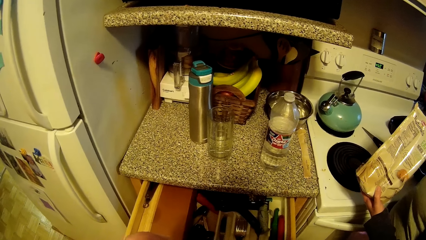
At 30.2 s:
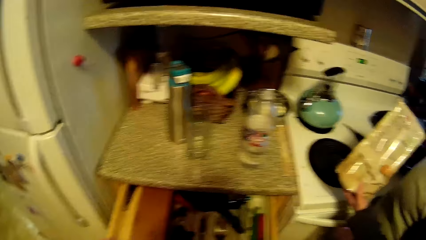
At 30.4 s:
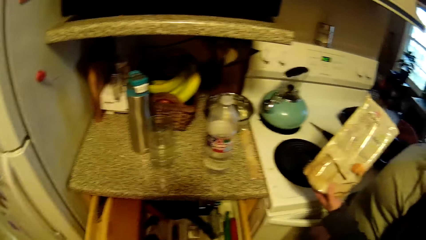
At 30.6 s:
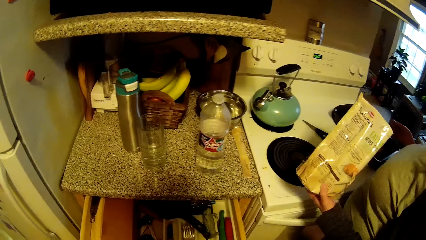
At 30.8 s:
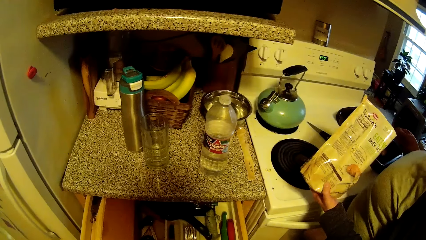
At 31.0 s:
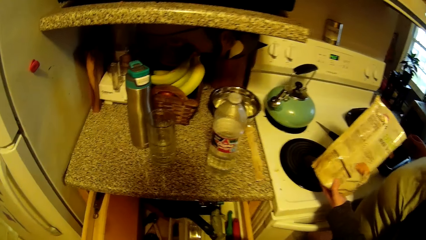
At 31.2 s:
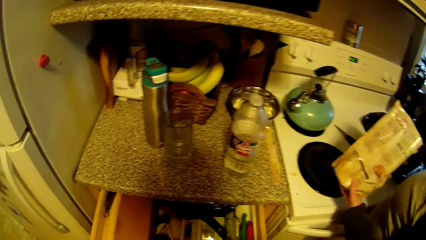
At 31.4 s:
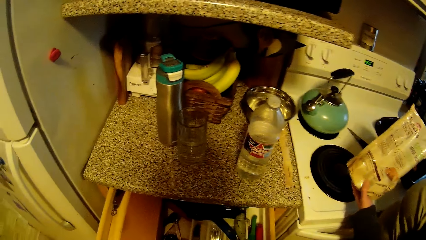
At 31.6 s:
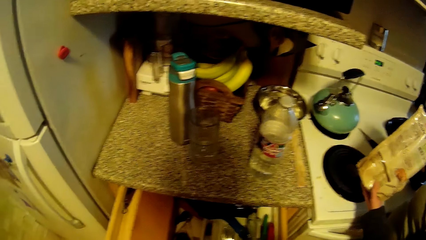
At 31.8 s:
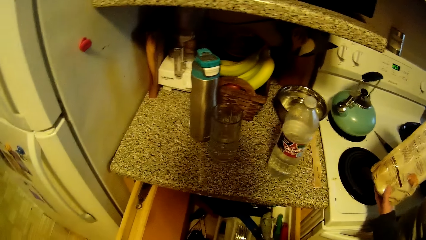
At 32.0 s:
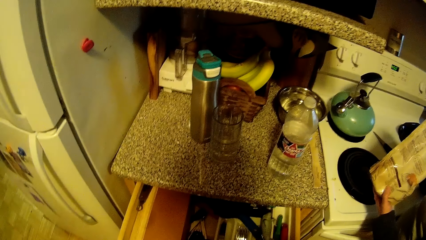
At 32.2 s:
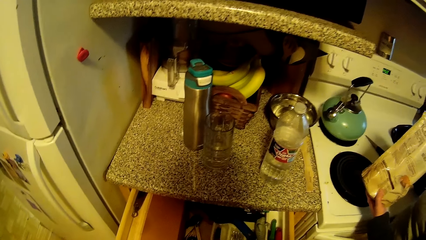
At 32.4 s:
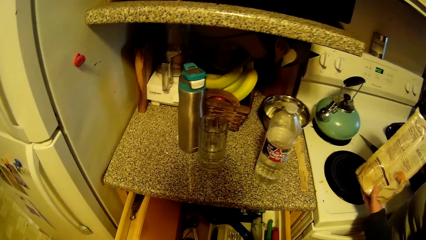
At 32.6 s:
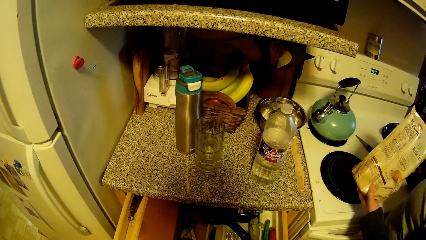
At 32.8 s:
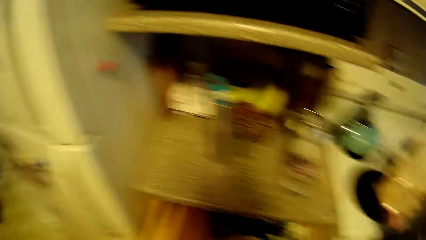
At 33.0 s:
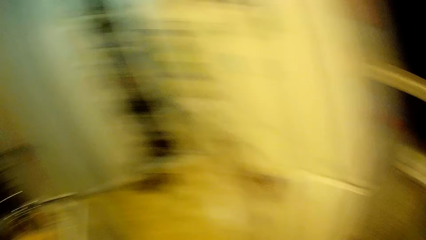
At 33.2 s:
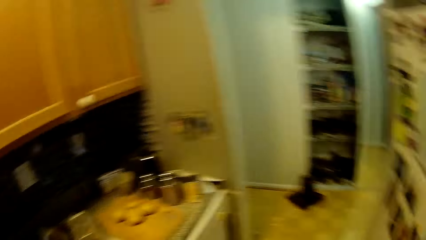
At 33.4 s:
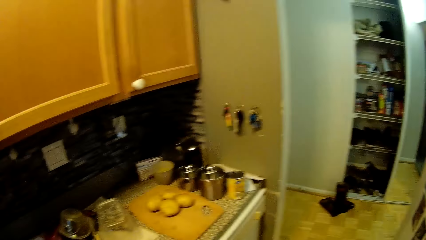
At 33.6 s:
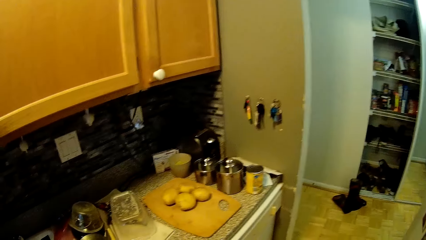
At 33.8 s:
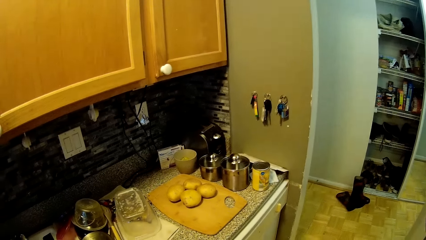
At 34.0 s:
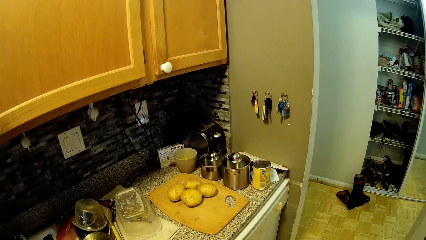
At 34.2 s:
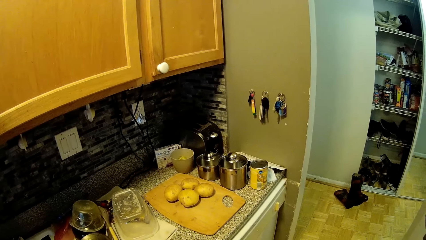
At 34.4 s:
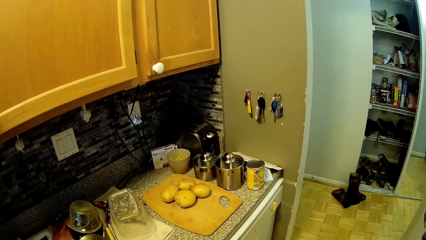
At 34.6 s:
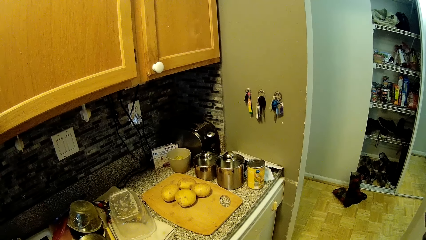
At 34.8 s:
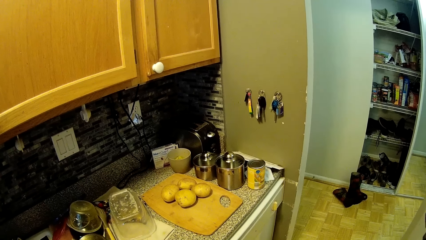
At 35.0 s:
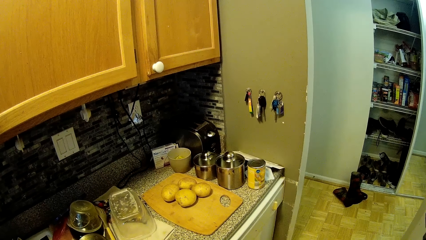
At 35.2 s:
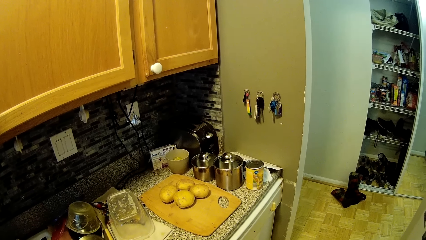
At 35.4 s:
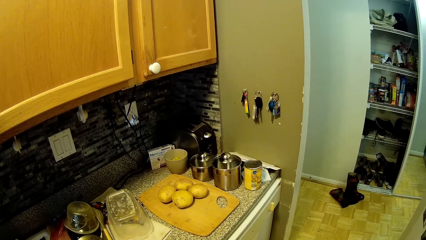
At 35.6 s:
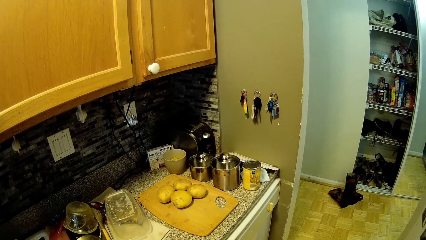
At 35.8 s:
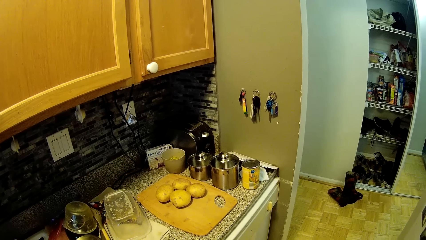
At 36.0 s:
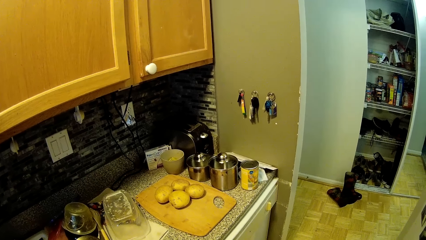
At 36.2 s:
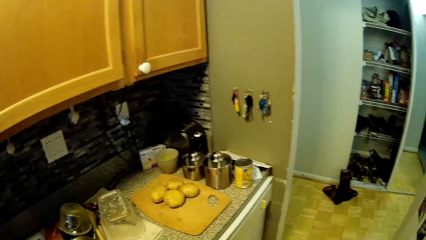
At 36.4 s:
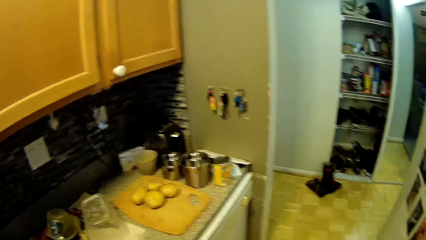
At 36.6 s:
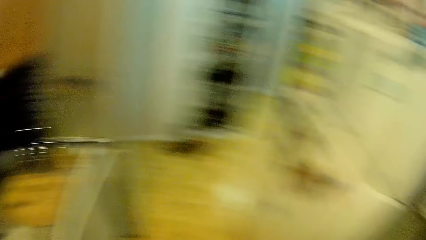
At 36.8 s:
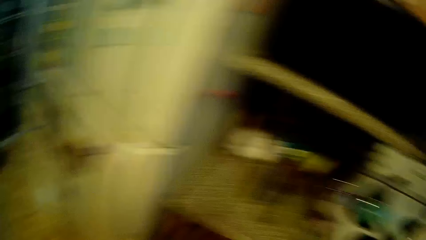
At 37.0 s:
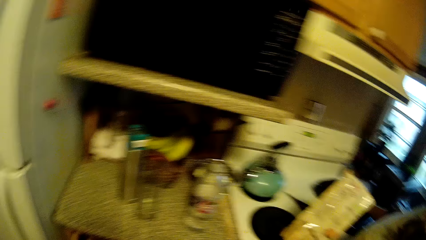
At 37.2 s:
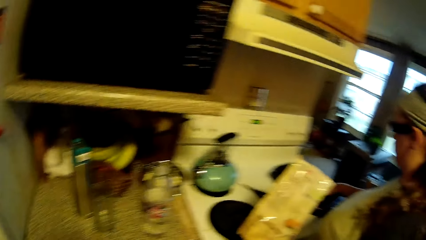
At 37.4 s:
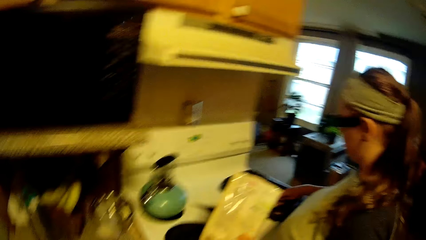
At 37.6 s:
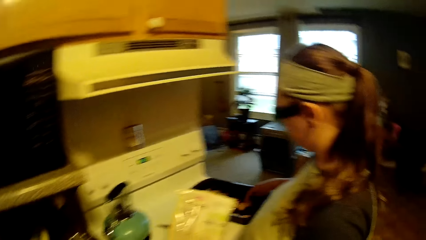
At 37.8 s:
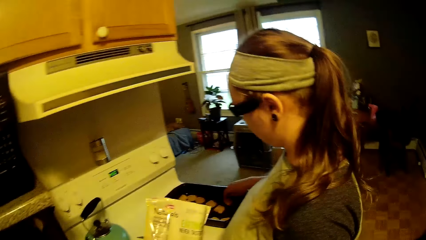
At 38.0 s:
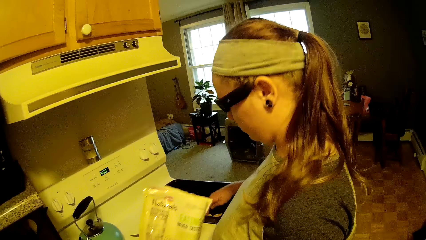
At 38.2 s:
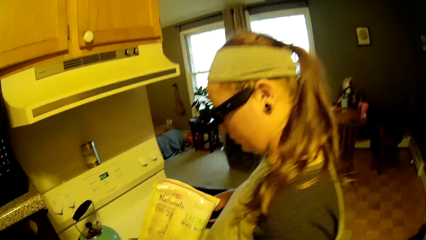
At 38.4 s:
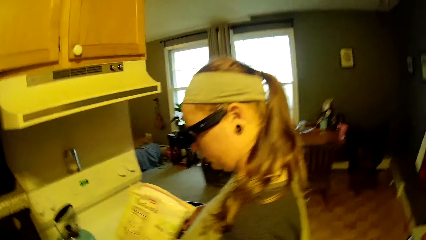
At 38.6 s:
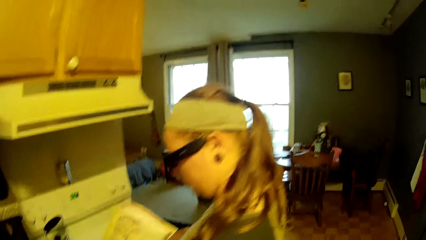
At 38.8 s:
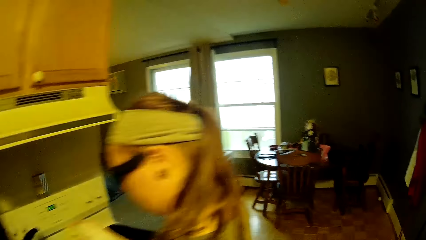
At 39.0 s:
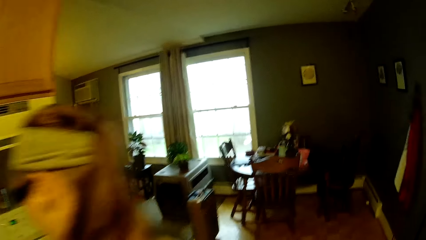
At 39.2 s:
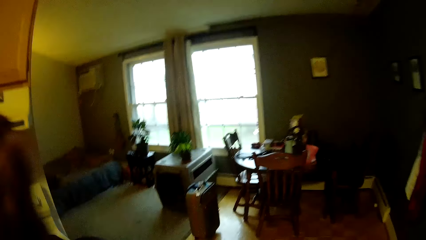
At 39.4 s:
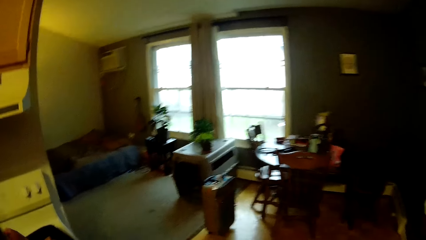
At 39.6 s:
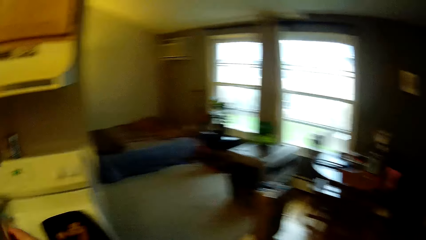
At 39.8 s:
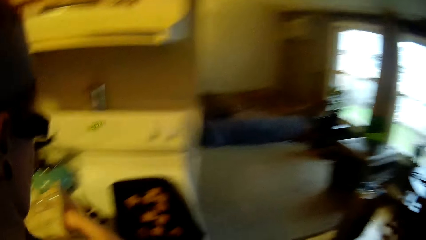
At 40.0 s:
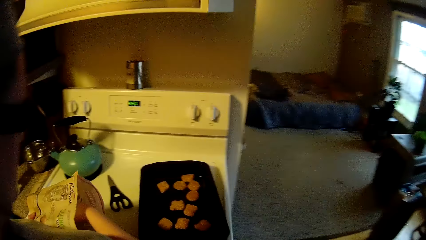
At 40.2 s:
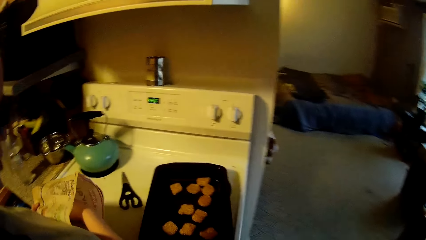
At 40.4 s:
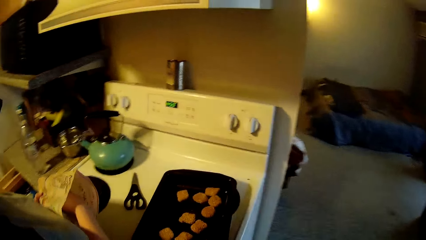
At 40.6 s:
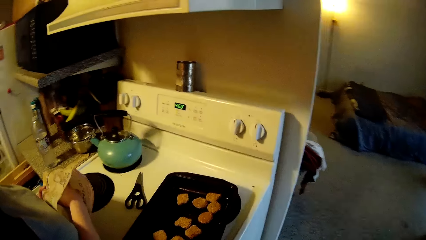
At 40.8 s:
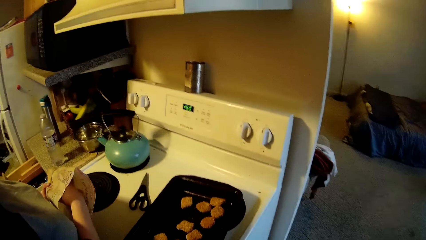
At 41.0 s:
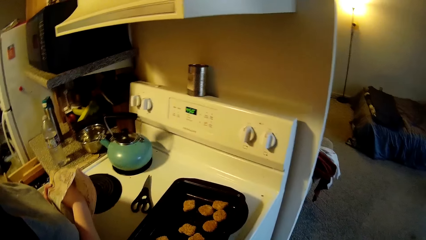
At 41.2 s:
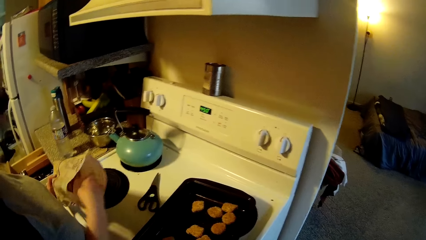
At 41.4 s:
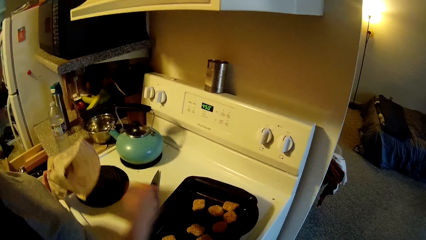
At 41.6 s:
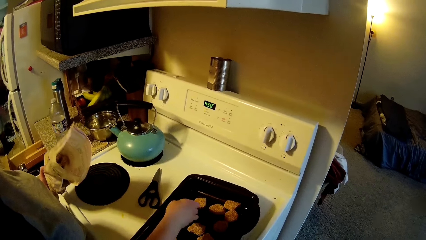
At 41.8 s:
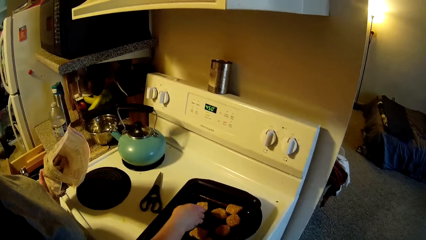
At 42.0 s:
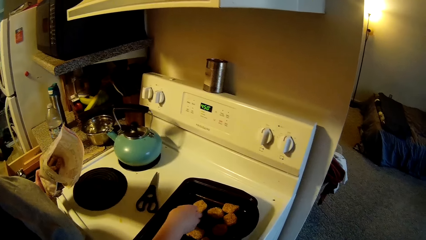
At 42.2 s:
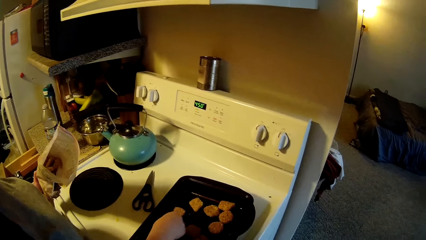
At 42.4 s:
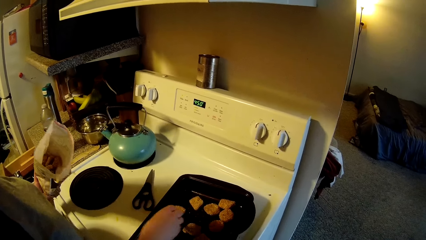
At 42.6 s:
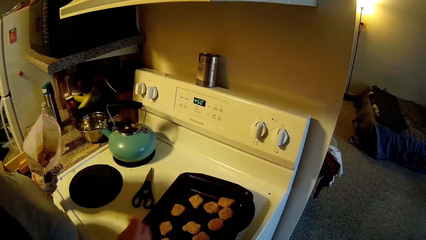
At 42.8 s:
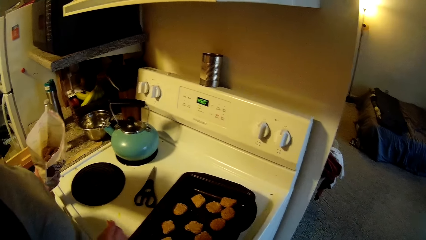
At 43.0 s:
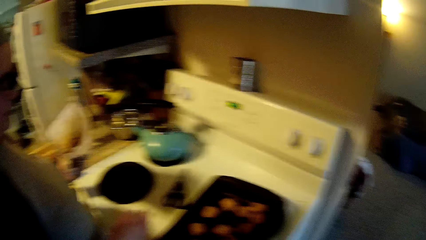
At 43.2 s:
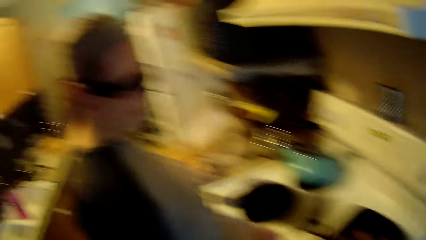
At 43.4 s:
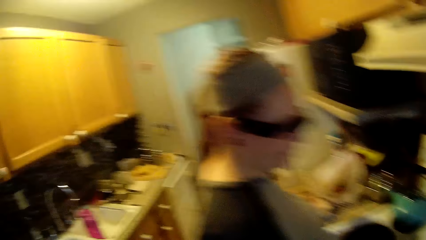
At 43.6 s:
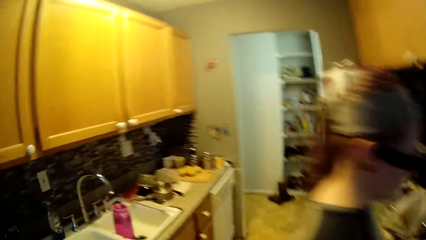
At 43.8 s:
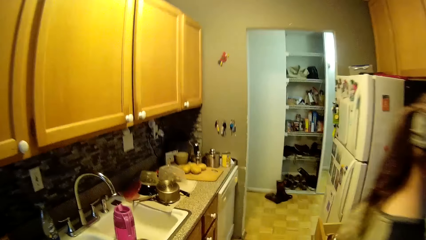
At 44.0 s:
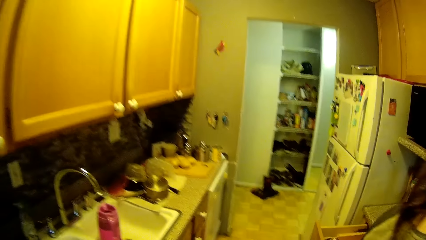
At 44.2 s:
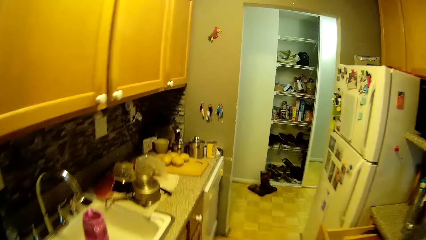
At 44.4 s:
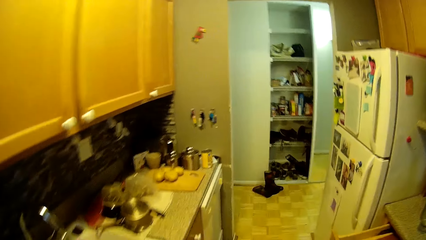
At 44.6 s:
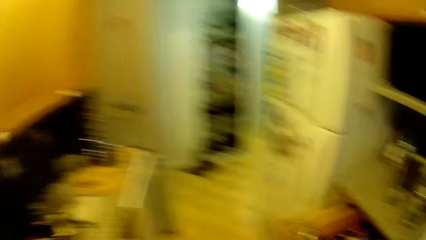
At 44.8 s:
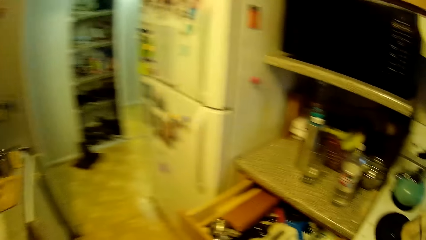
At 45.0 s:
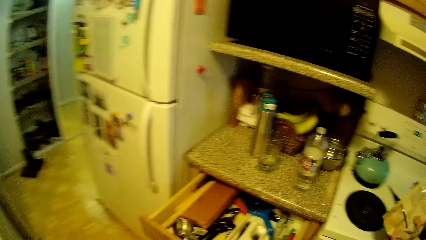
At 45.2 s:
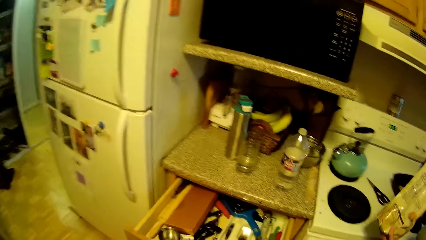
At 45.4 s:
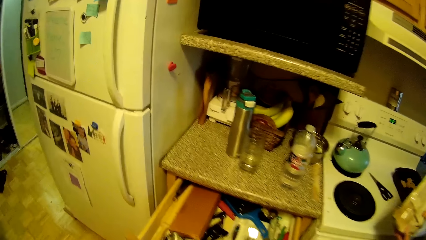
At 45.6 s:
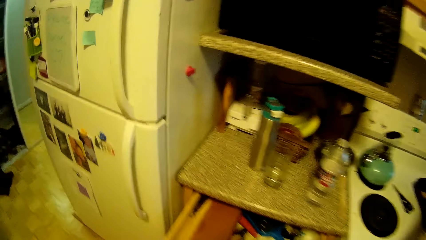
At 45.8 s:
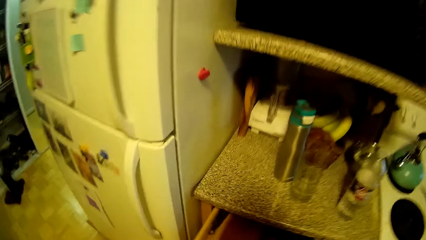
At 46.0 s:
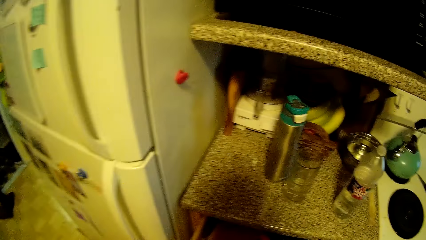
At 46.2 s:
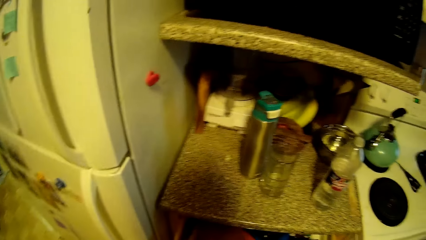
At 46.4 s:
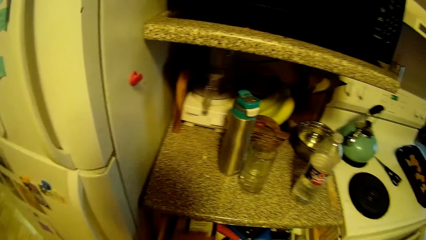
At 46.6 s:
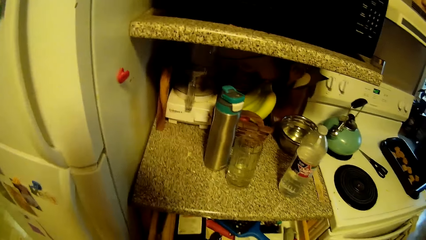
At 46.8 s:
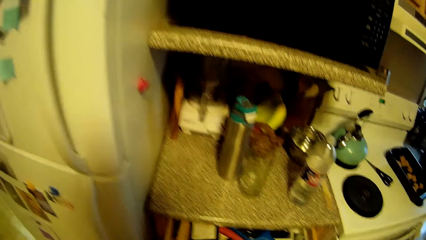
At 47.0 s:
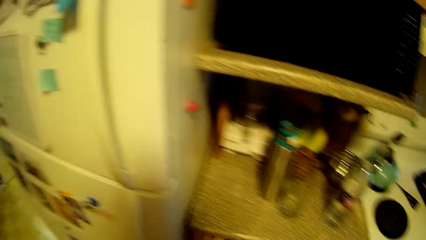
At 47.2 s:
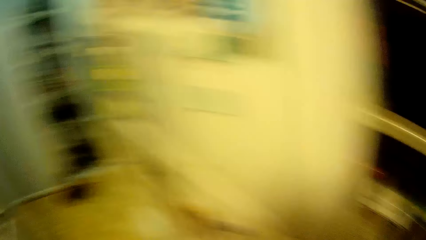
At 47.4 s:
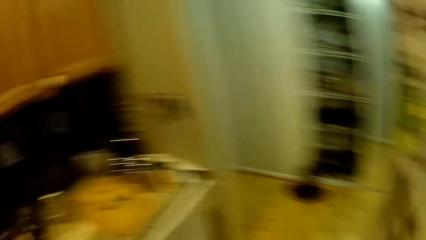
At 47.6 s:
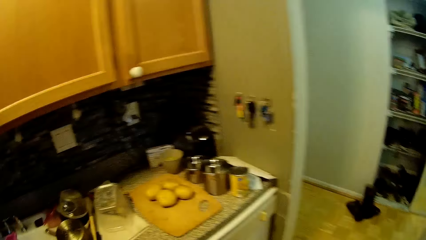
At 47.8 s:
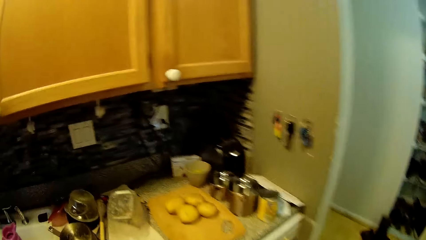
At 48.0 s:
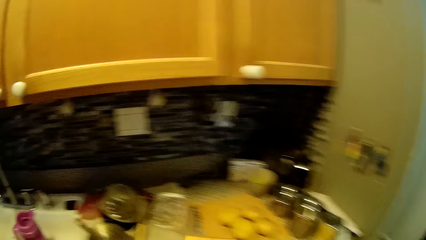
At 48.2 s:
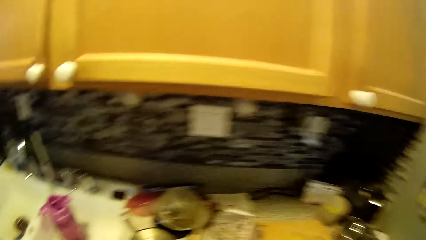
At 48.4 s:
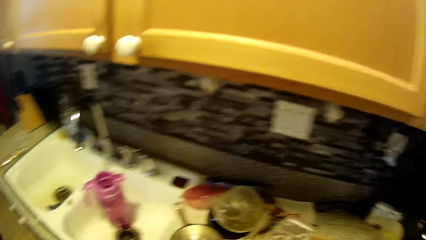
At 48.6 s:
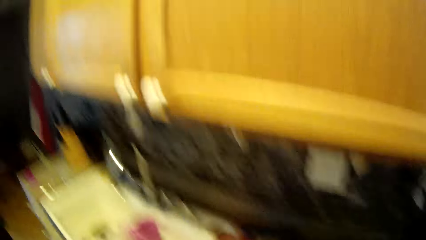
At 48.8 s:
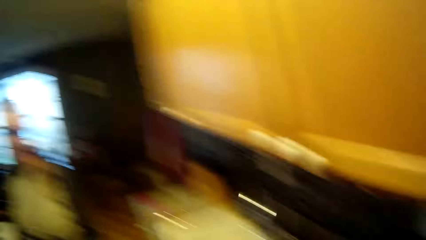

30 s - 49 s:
The camera wearer stares at the drawer. They stare at the potatoes. They stare at the kitchen top. They stare at a woman. They move towards the living room. They walk around the room. They talk to the woman. The woman arranges the snacks in the baking tray. The camera wearer talks to the woman. They walk towards the drawer. They inspect the drawer. They move towards the counter. The woman talks to the camera wearer.
